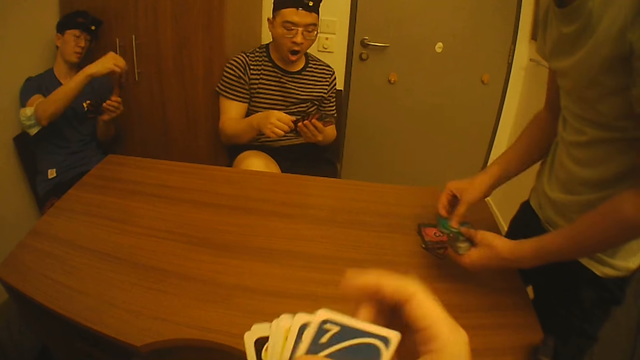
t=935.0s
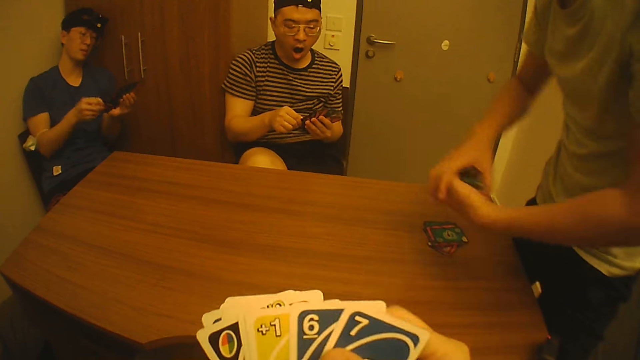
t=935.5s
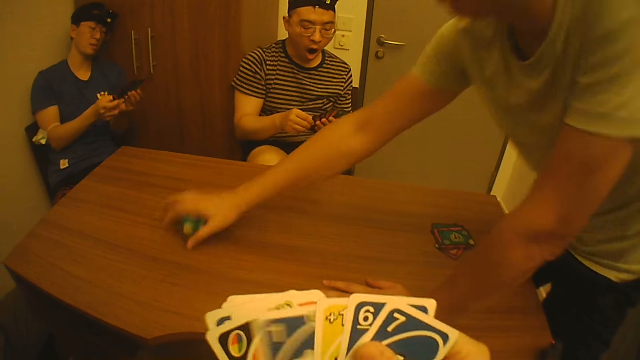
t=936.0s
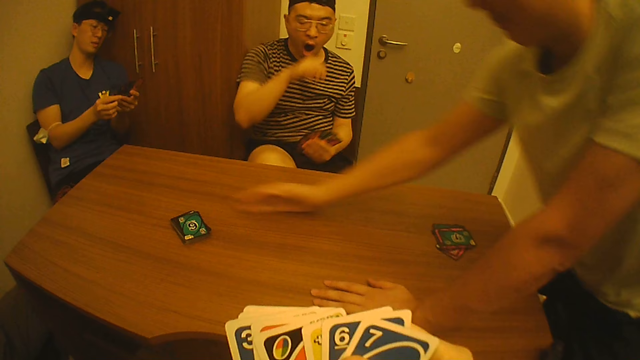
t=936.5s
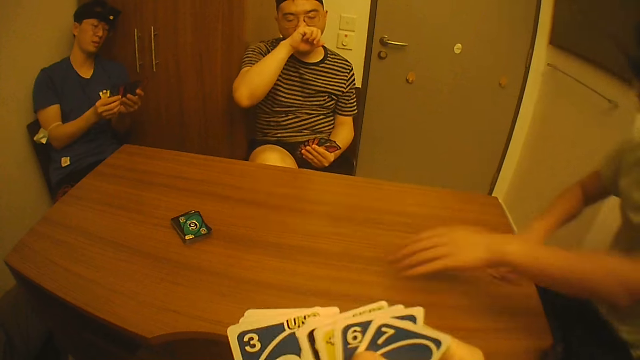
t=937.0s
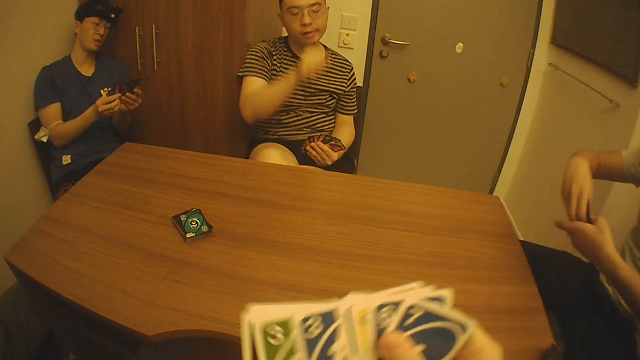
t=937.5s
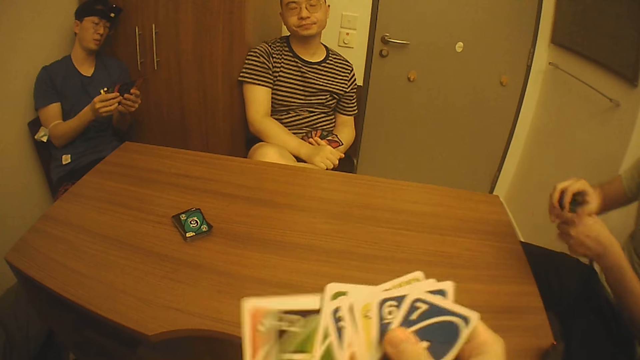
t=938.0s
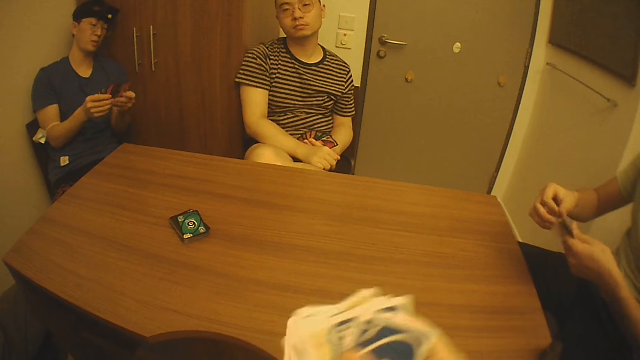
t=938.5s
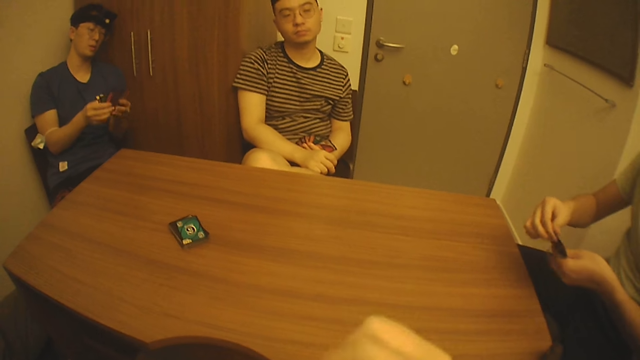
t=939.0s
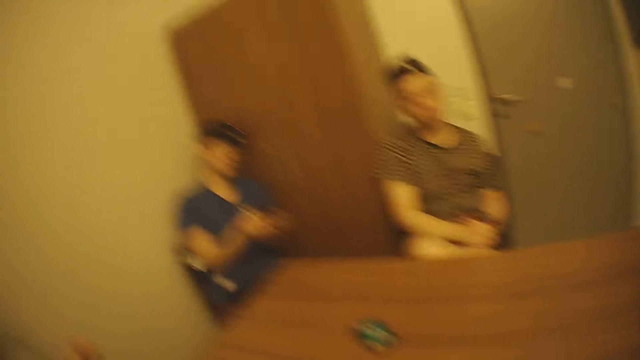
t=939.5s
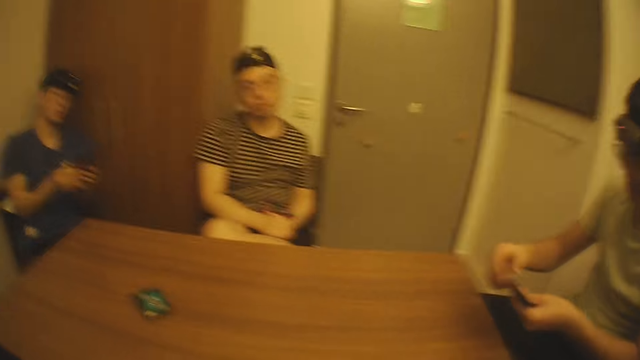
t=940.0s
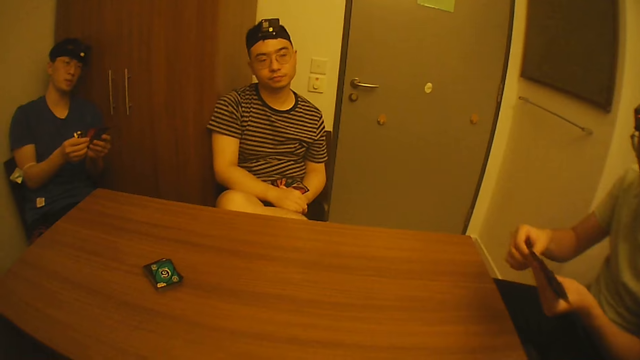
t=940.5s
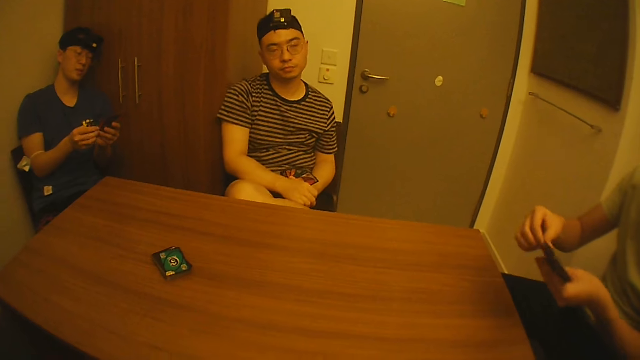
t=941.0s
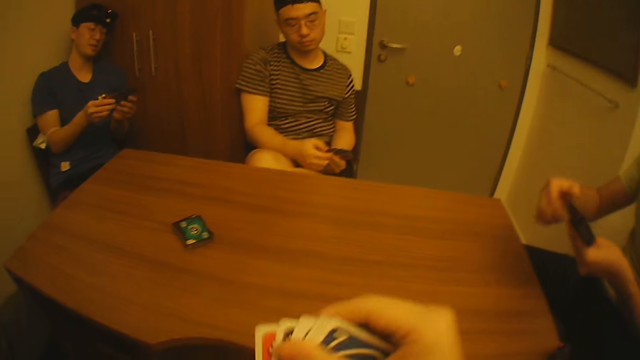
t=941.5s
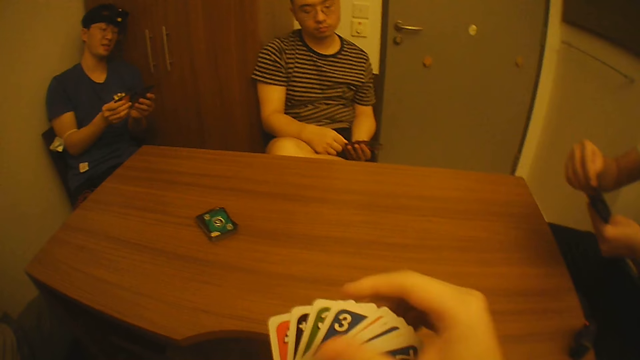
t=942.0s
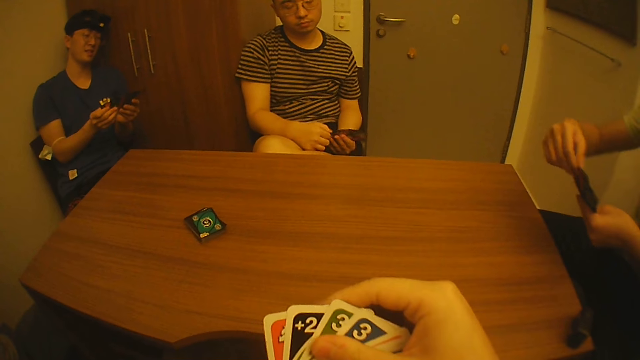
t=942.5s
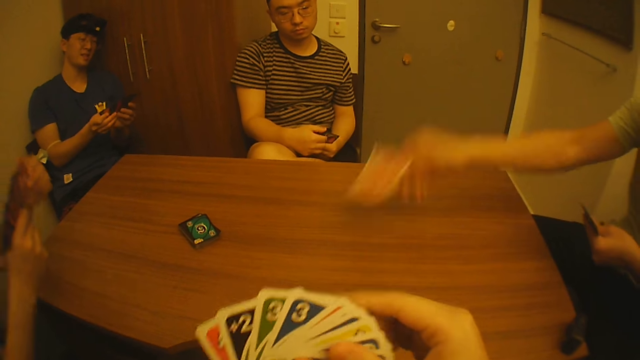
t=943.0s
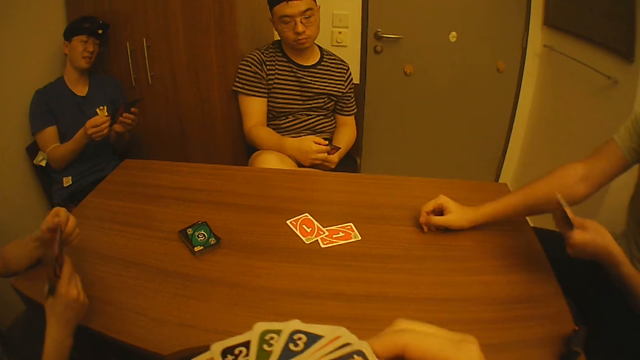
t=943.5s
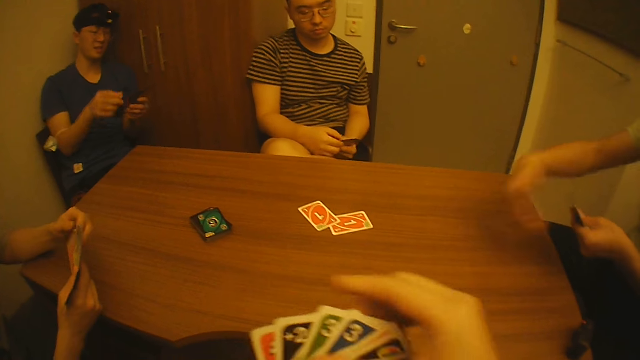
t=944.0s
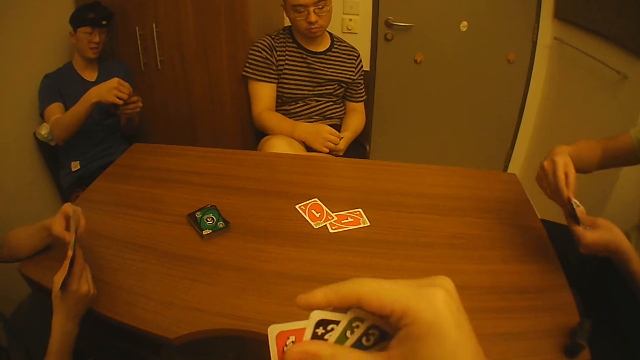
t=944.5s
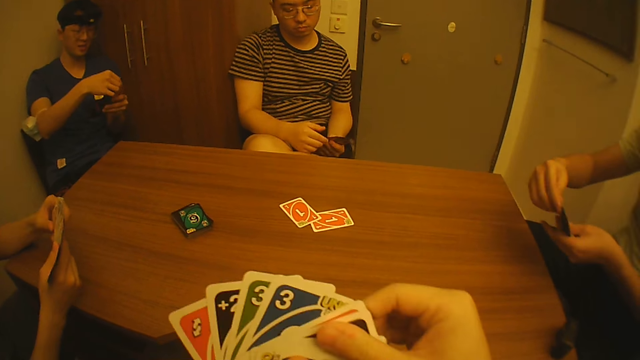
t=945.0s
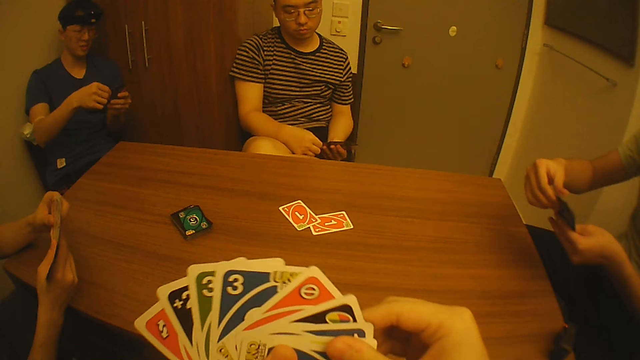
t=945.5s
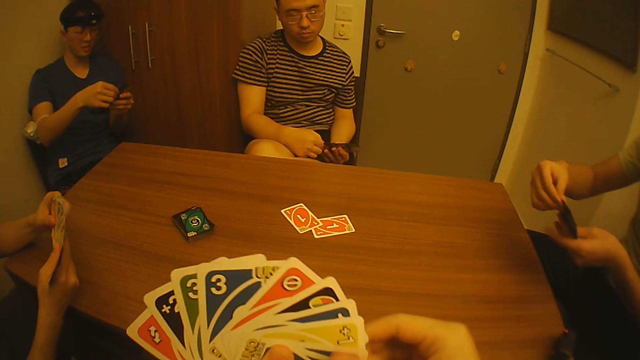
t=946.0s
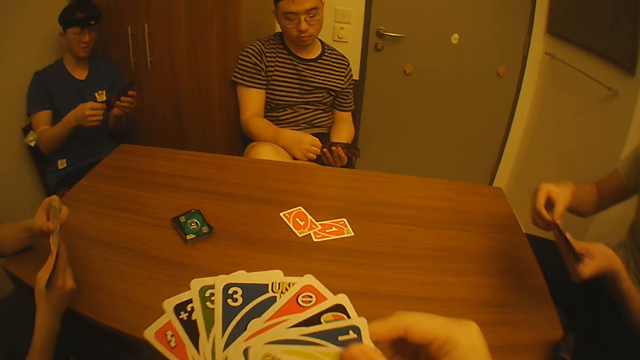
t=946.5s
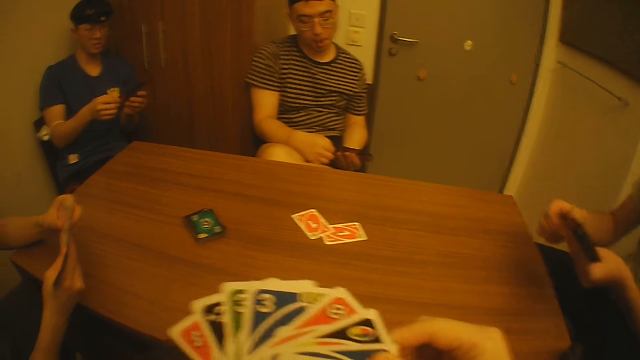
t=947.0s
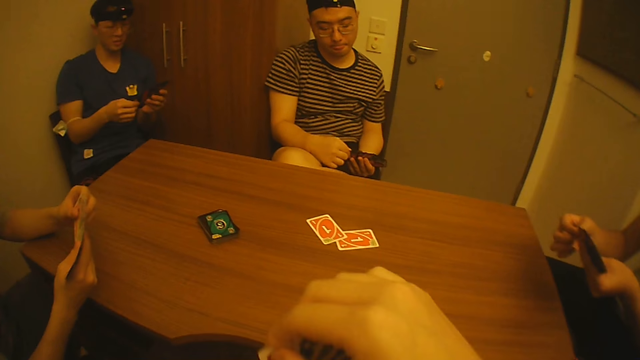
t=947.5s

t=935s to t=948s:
The camera wearer selects playing cards. They look at their cards. A person puts playing cards on the table. The person places the cards on the table. The camera wearer looks at his cards. The person picks his cards from the table and sits on the chair. The camera wearer looks at his cards. A second person yawns. A third person looks at the camera wearer. The camera wearer looks at his cards. The first person selects cards. The camera wearer looks at the third person and a fourth person. The second person rests hands. The first person looks at his cards. The camera wearer looks at his cards. The second person selects playing cards. The first person drops the playing cards on the table. A fifth person selects playing cards. The first person selects playing cards. The camera wearer looks at his cards.

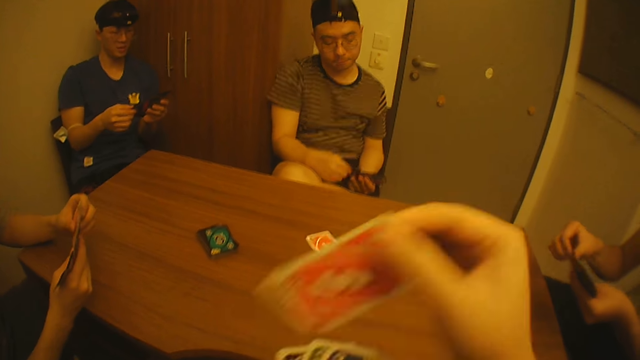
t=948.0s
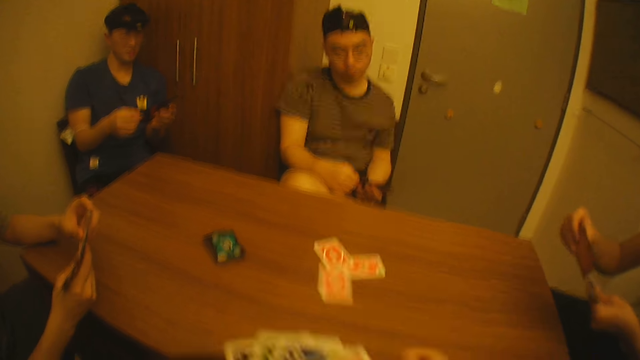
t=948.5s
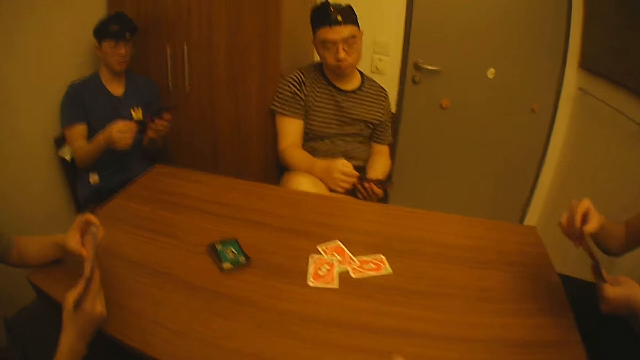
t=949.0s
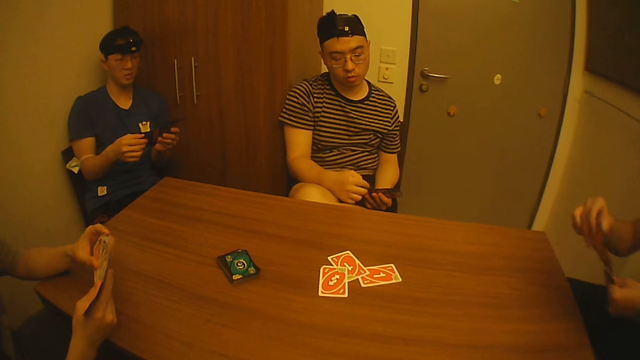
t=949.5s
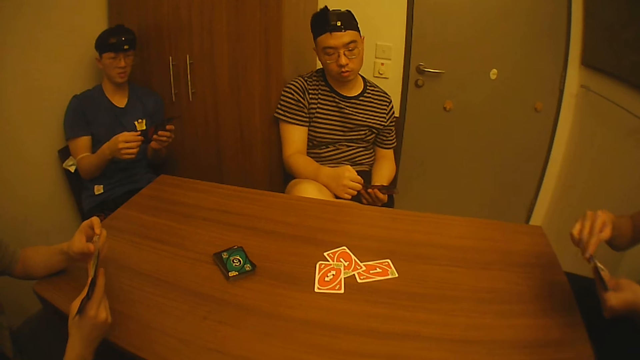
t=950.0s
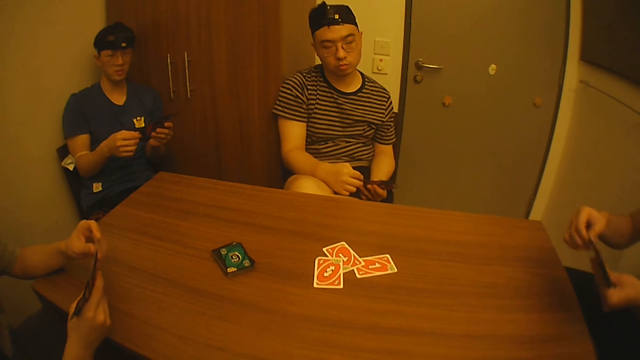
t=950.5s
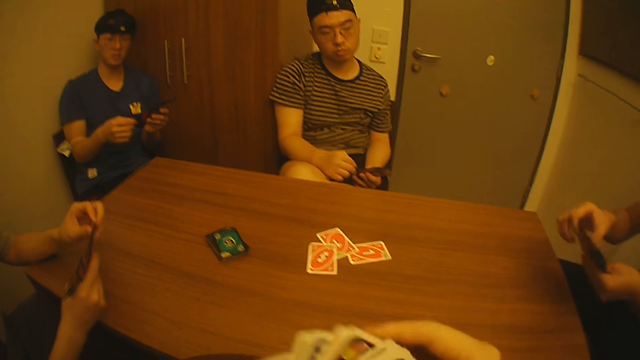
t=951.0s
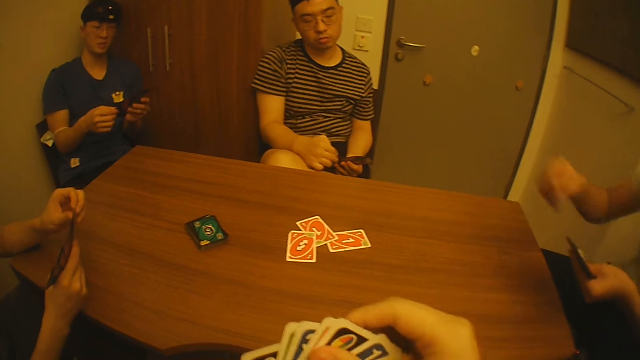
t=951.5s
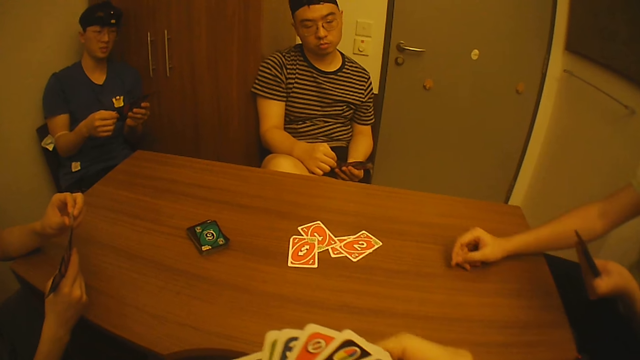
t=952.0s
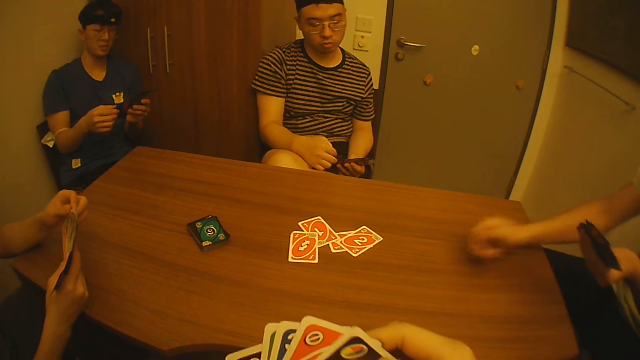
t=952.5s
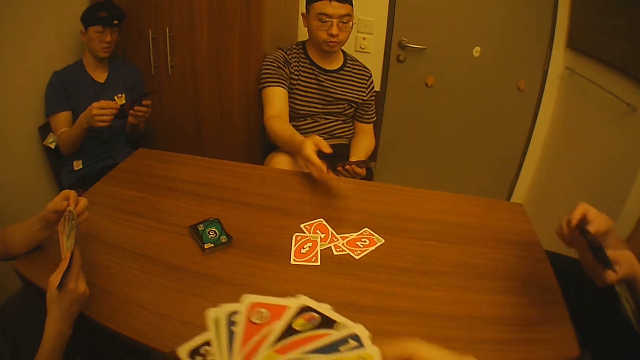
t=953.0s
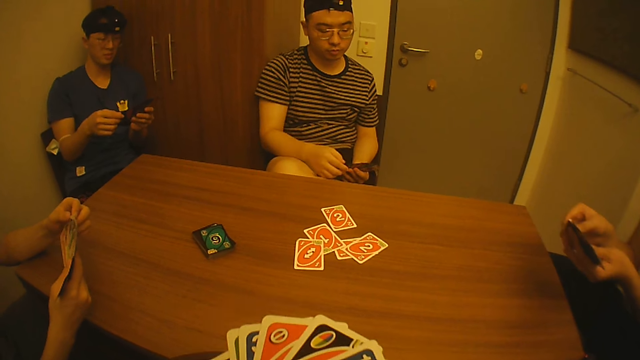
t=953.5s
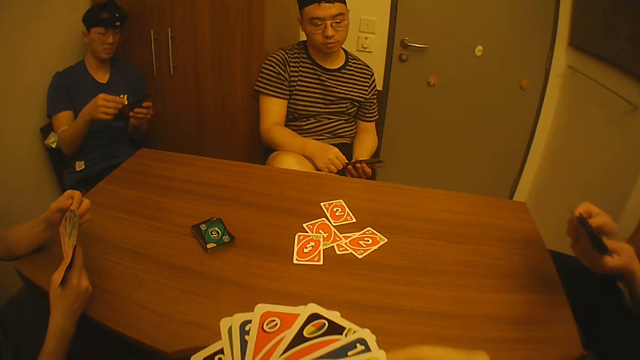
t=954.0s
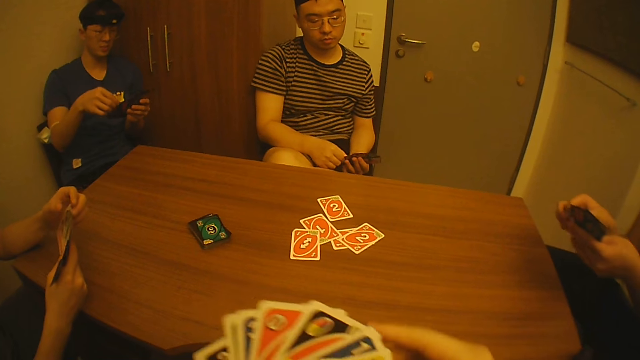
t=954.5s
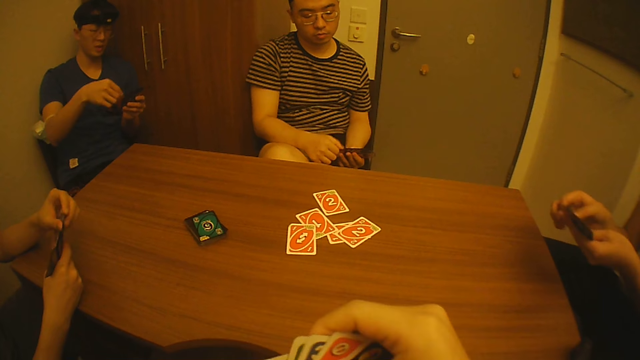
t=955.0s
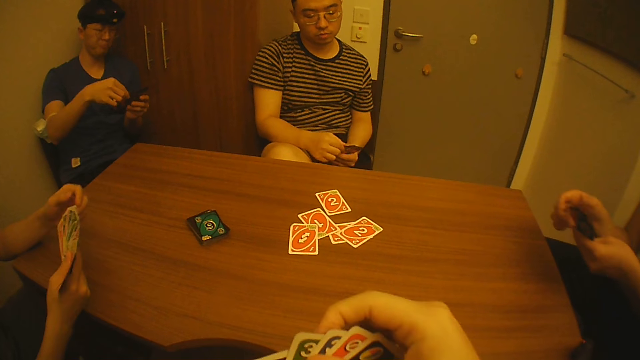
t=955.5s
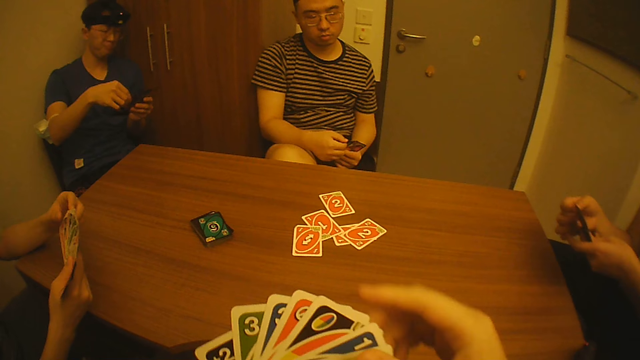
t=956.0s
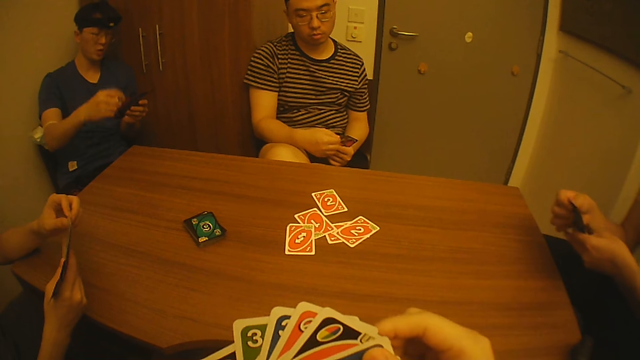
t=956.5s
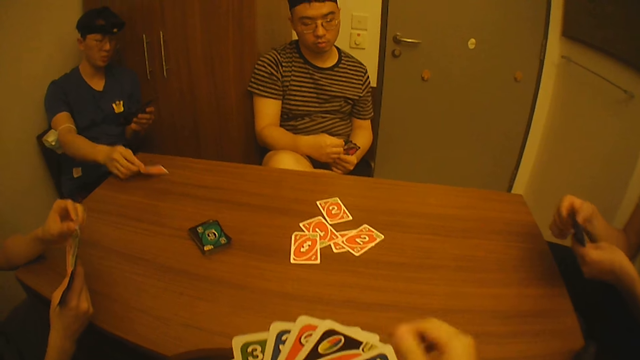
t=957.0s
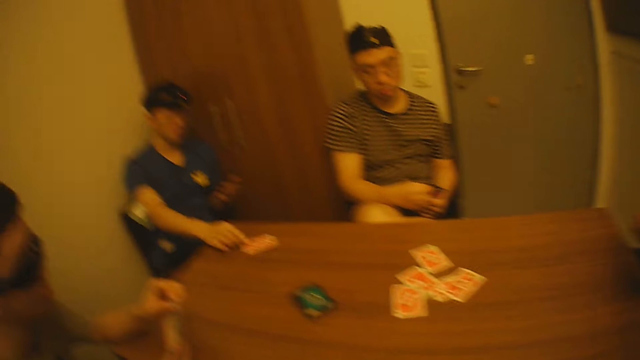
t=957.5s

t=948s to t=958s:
The camera wearer plays cards. They drop a card on the table. A person drops a playing card on the table. The person selects playing cards. The camera wearer looks at his cards. Another person drops a card on the table. A third person plays cards. The first person looks at his cards. A fourth person looks at his cards. The camera wearer looks at his cards. The fourth person looks at his cards. The second person looks at his cards.
